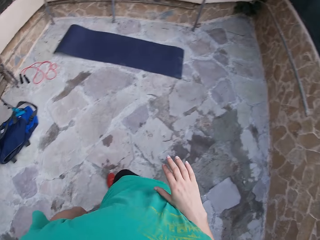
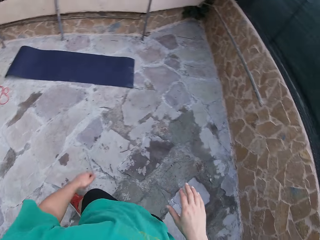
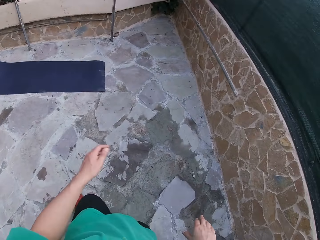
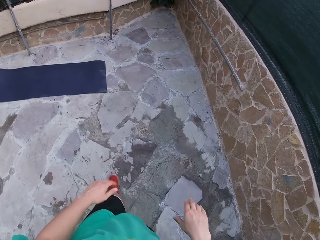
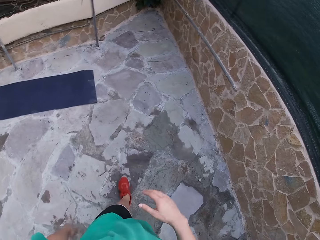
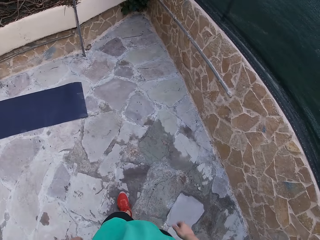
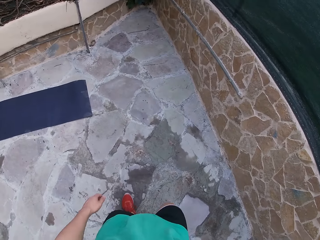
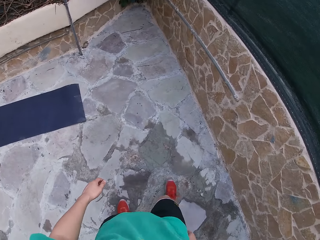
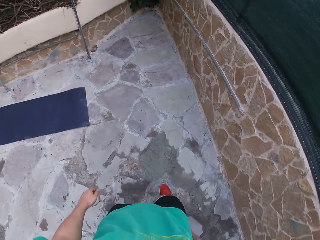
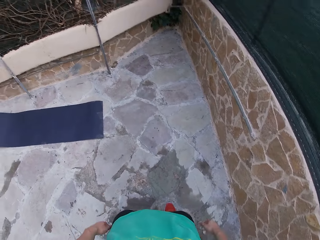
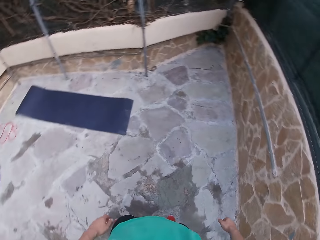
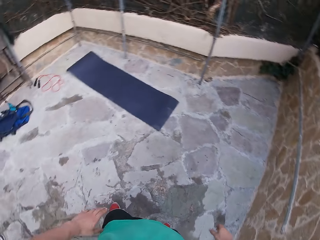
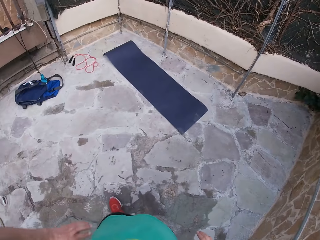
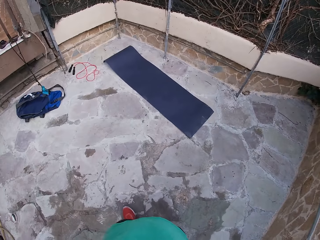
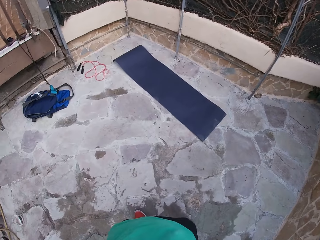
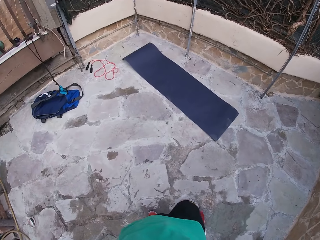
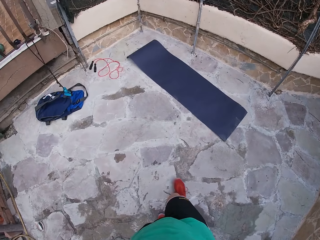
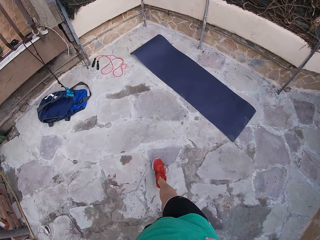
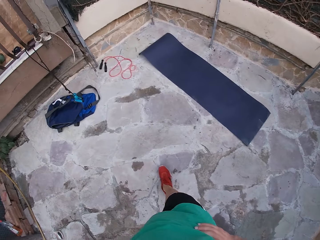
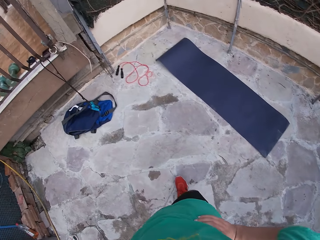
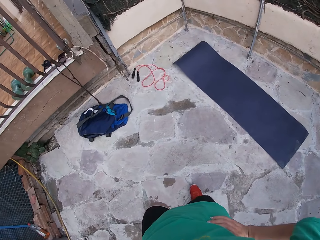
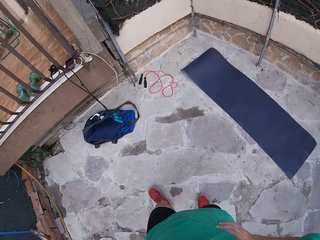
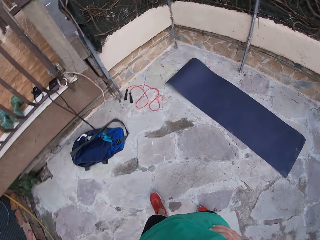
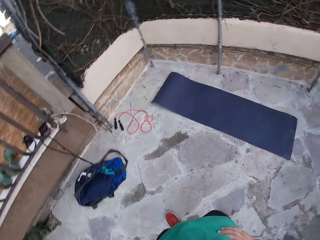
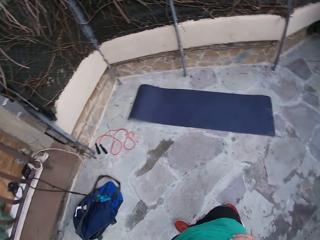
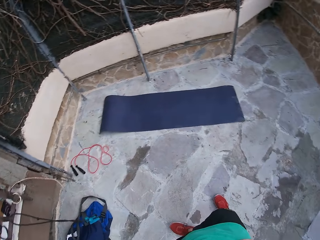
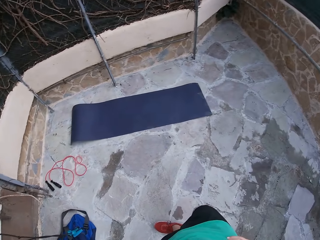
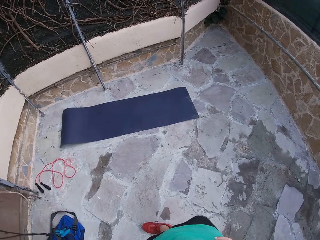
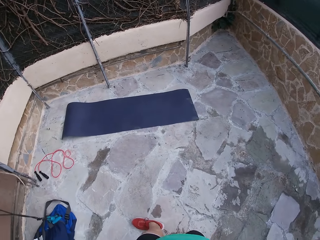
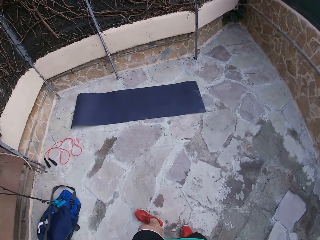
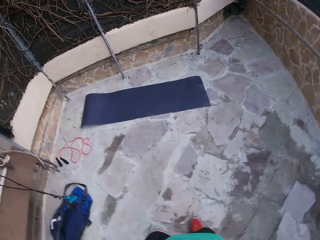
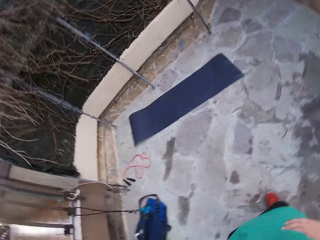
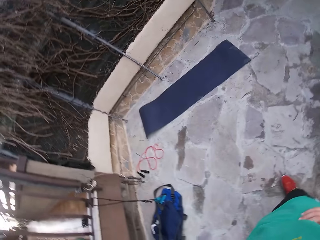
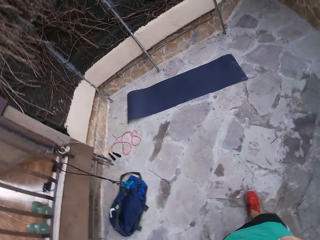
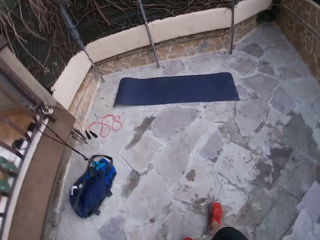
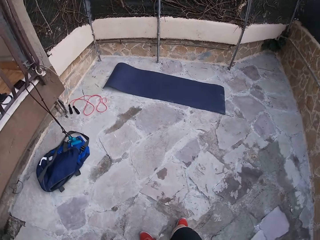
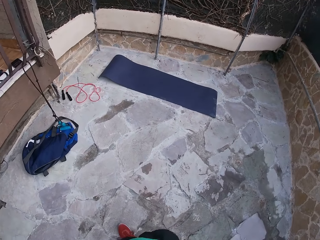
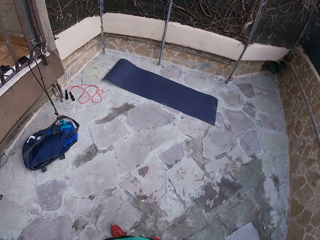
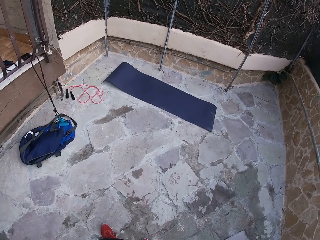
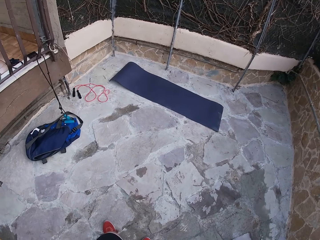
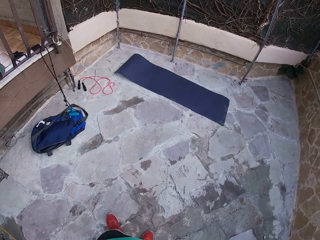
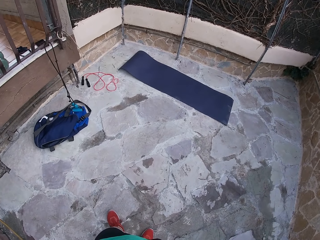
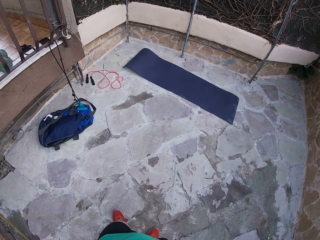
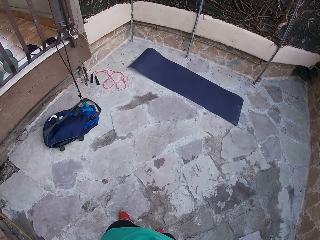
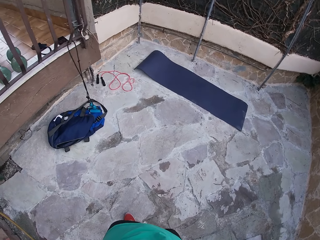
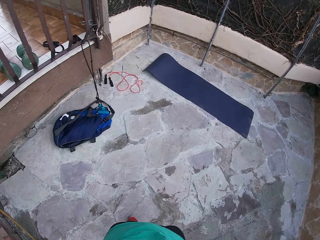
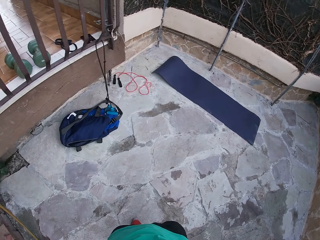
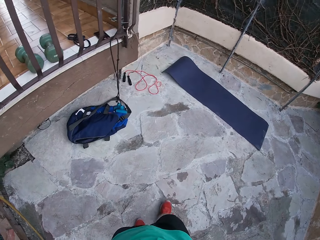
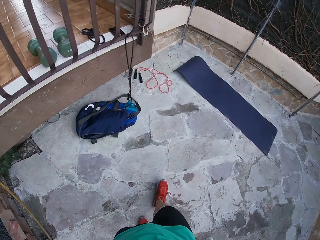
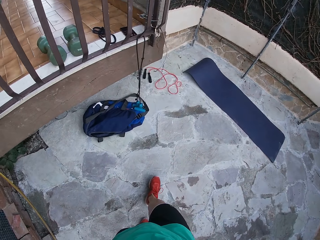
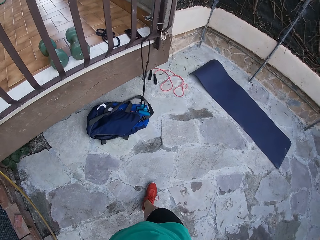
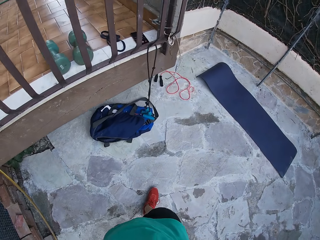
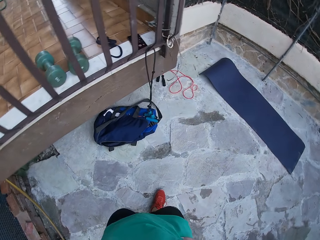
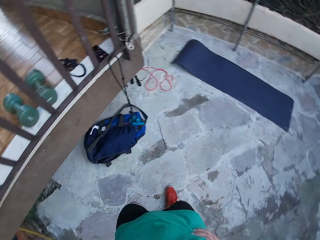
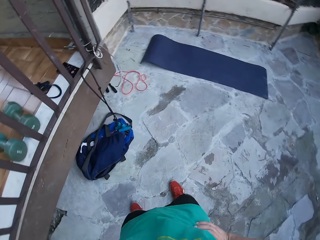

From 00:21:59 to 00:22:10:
The camera wearer places both hands on his waist. He walks around the gym.

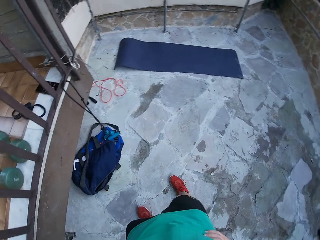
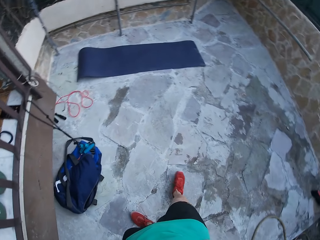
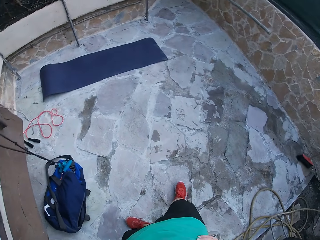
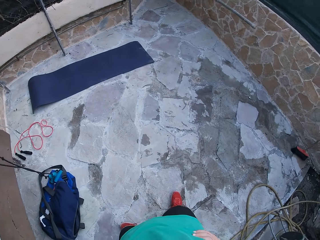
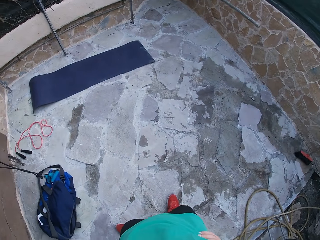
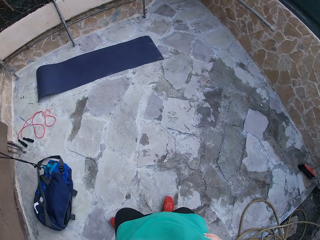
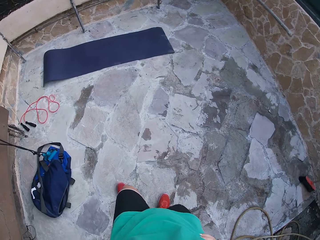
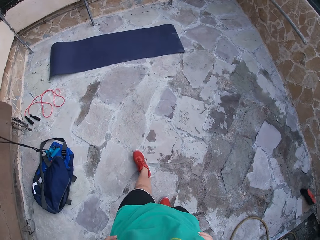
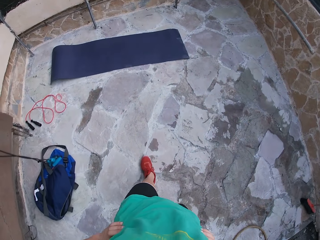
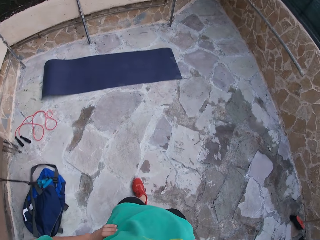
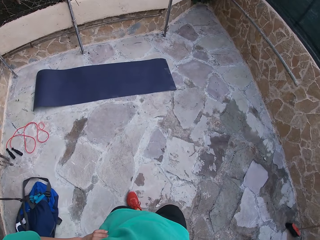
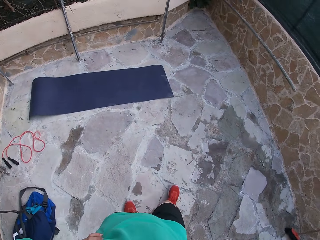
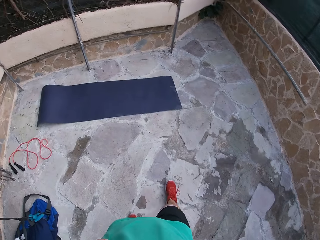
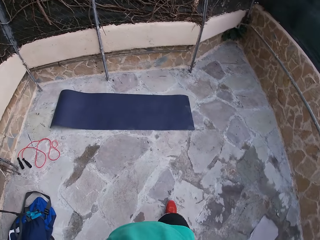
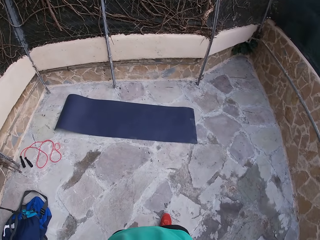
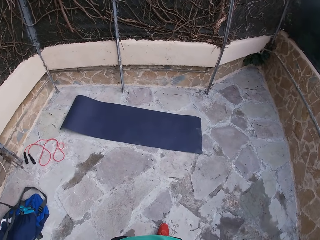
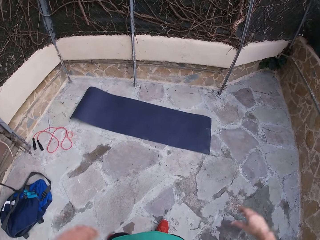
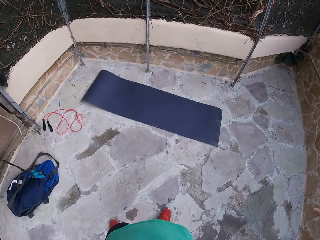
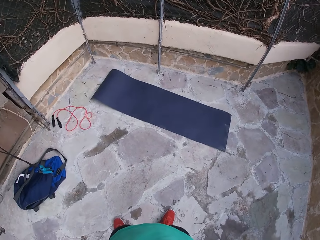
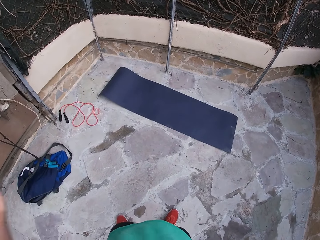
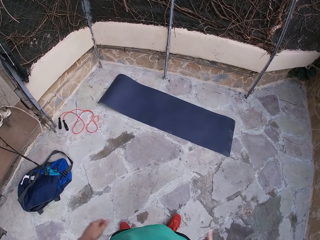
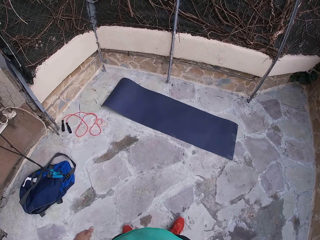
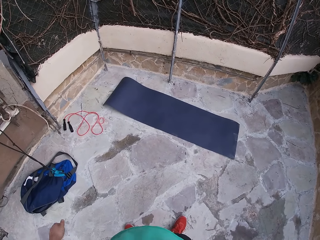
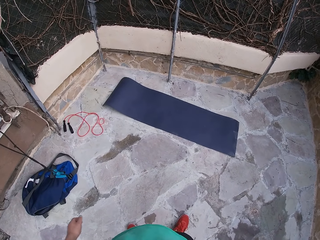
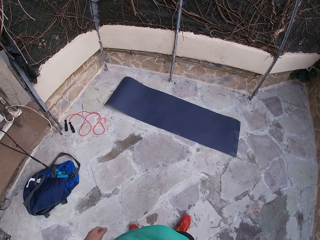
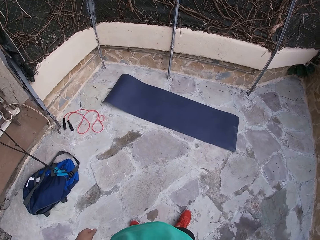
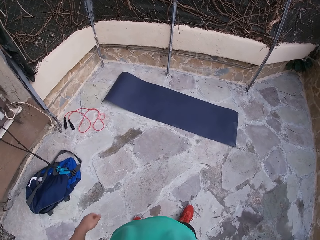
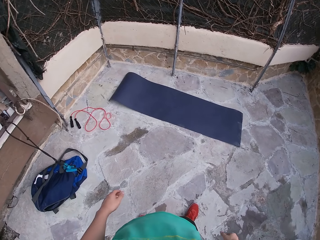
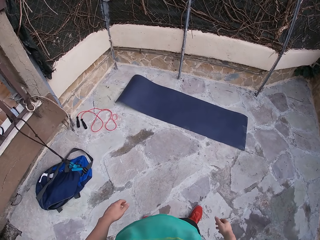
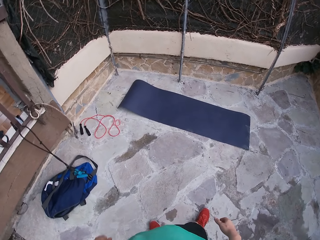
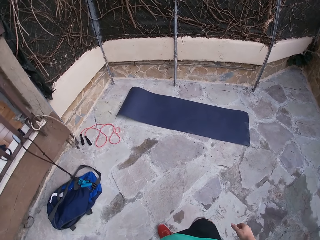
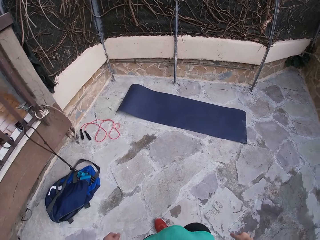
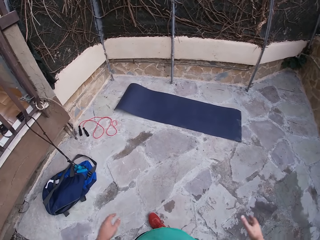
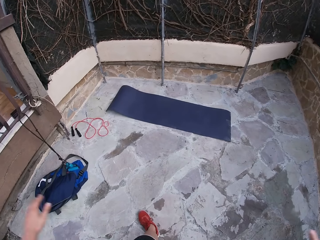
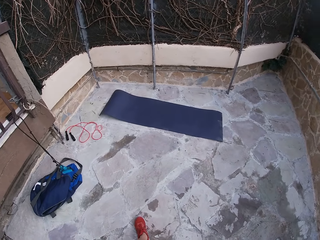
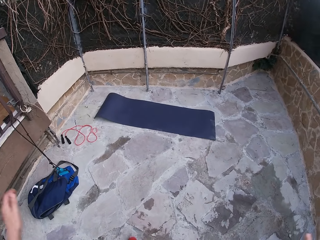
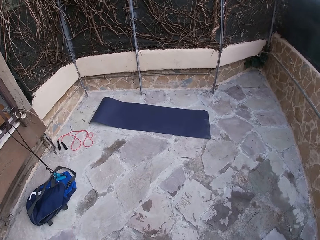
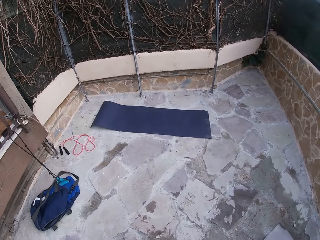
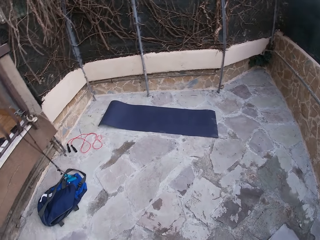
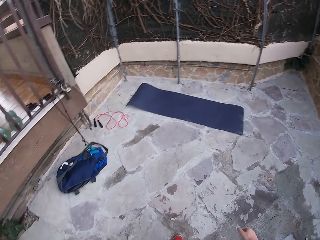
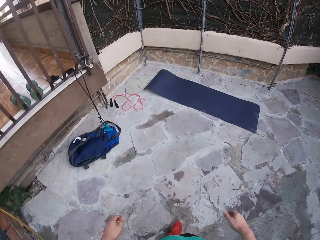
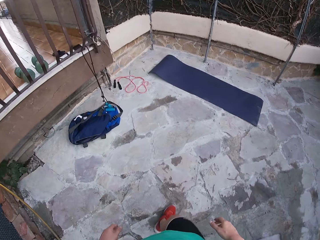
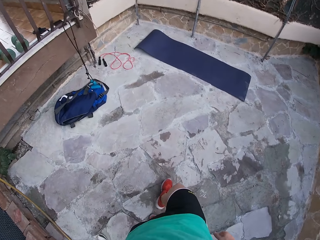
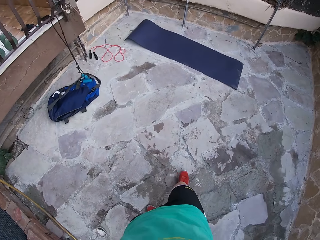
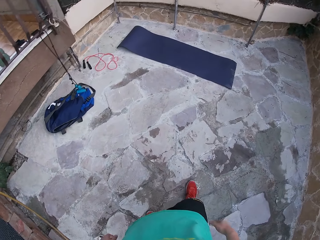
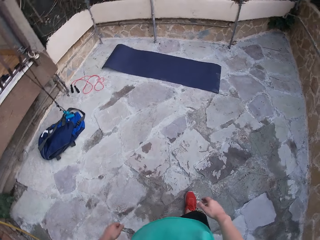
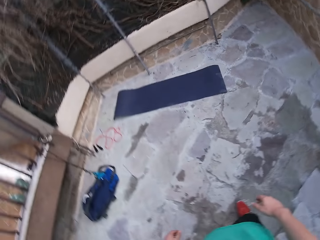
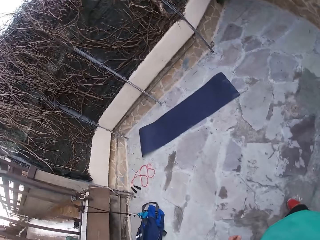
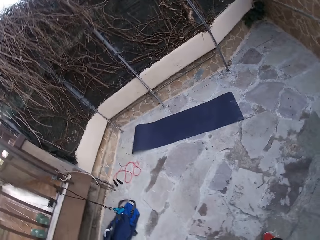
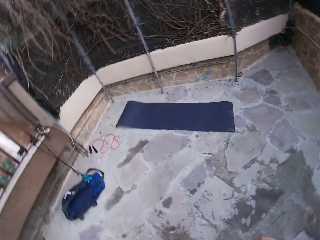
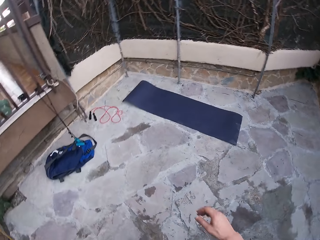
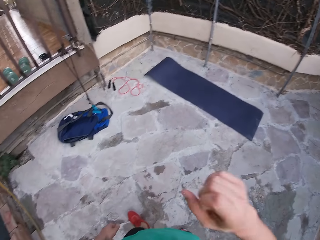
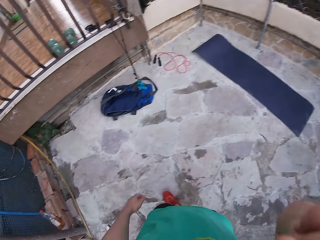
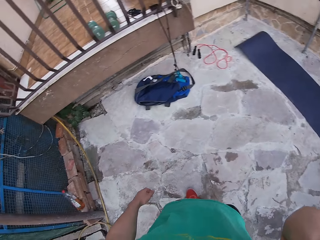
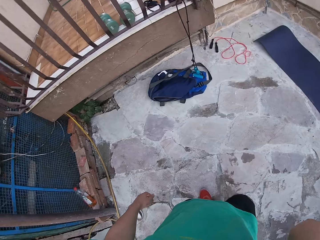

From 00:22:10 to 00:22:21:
The camera wearer adjusts his camera. He raises his hands. He drops his hands. He touches his face with his right hand.
